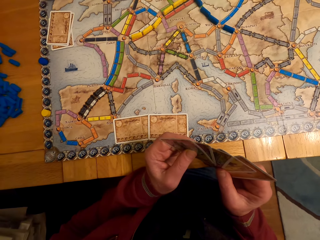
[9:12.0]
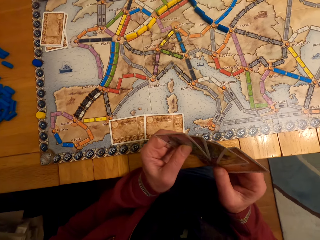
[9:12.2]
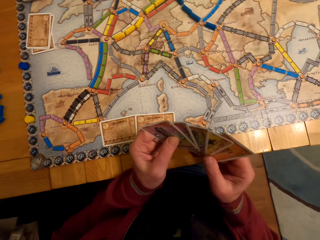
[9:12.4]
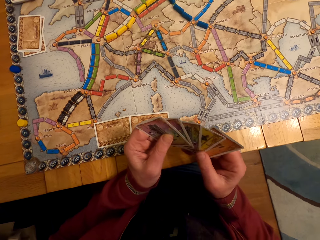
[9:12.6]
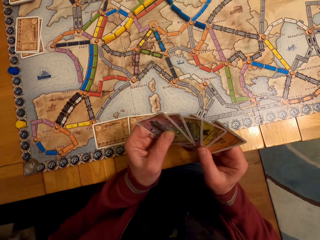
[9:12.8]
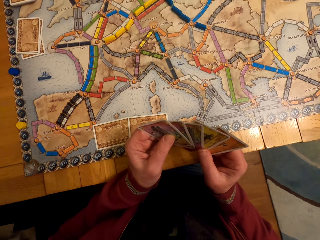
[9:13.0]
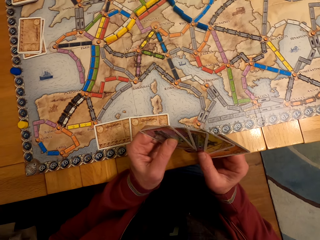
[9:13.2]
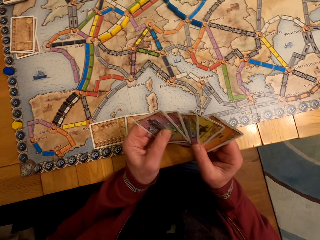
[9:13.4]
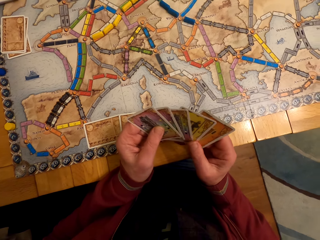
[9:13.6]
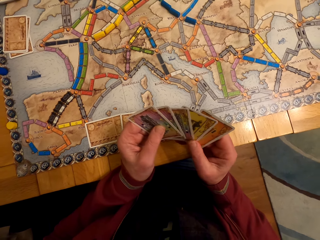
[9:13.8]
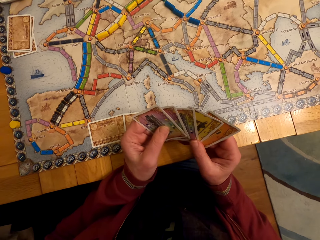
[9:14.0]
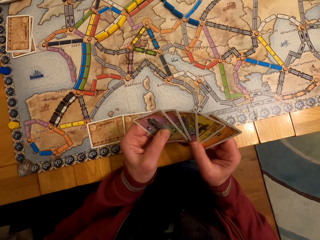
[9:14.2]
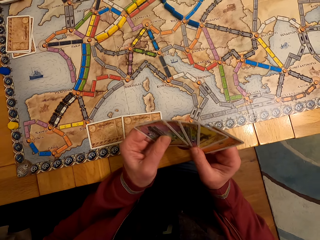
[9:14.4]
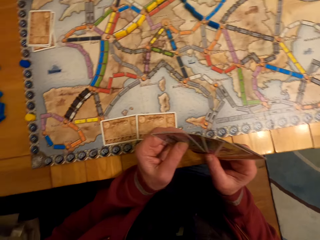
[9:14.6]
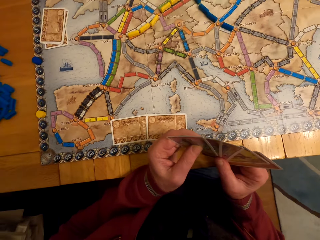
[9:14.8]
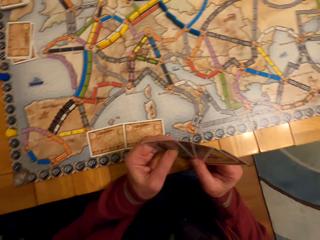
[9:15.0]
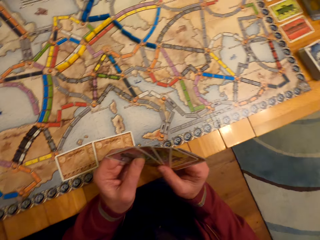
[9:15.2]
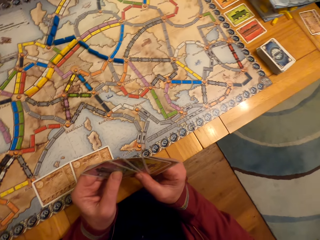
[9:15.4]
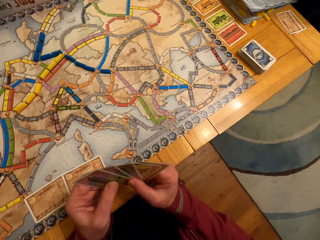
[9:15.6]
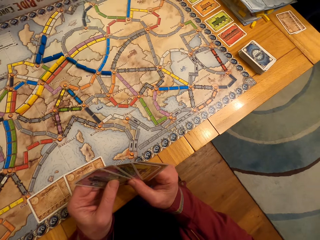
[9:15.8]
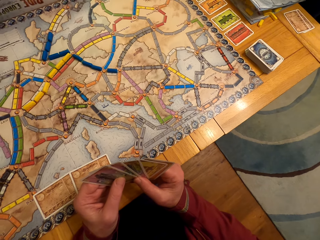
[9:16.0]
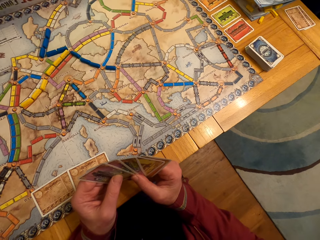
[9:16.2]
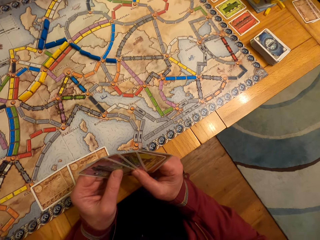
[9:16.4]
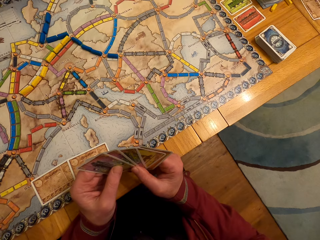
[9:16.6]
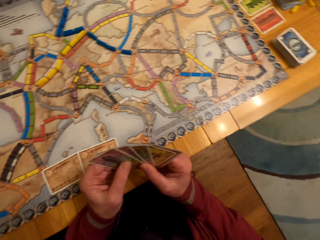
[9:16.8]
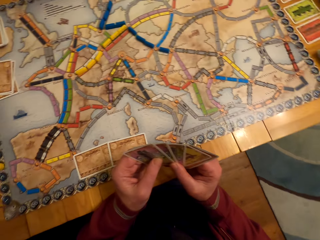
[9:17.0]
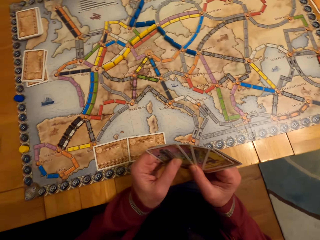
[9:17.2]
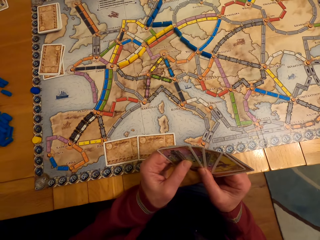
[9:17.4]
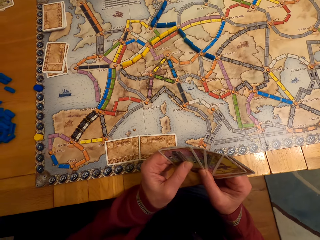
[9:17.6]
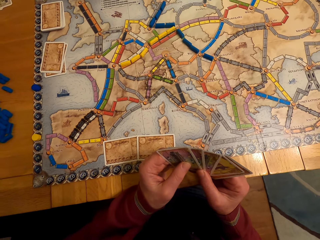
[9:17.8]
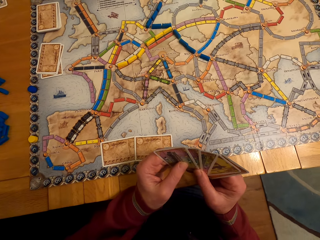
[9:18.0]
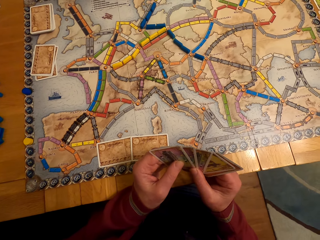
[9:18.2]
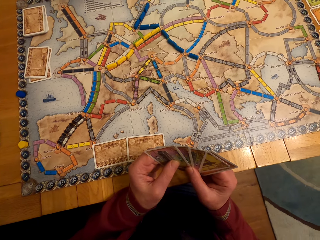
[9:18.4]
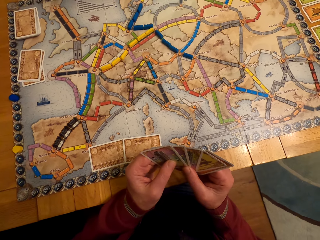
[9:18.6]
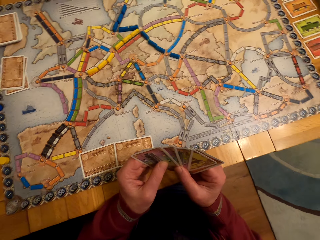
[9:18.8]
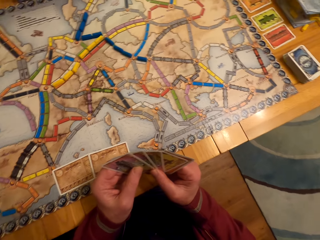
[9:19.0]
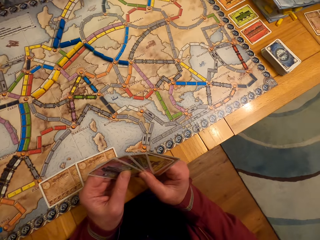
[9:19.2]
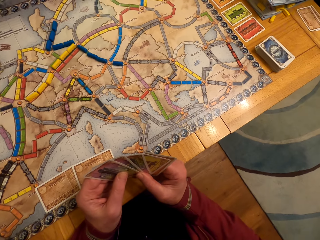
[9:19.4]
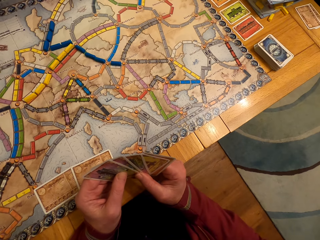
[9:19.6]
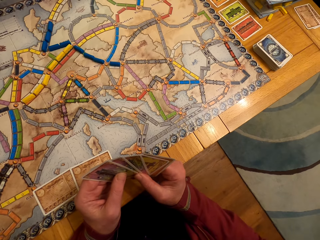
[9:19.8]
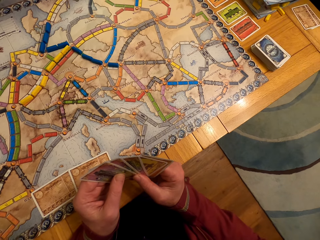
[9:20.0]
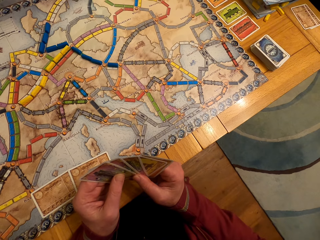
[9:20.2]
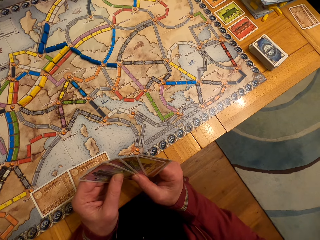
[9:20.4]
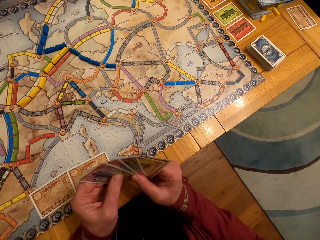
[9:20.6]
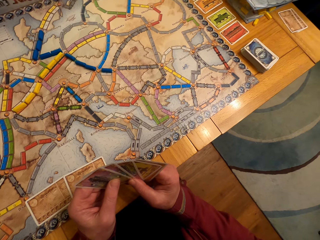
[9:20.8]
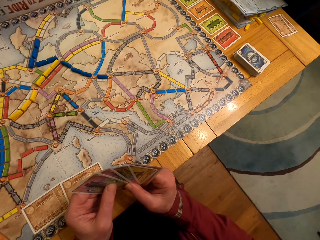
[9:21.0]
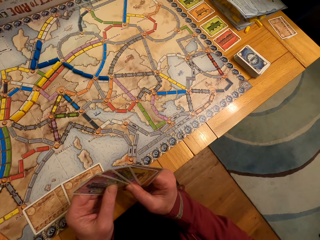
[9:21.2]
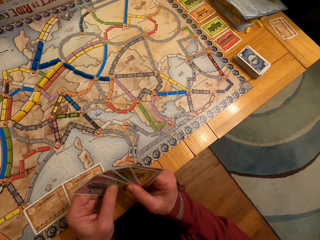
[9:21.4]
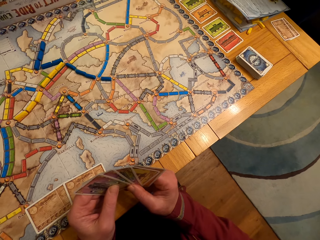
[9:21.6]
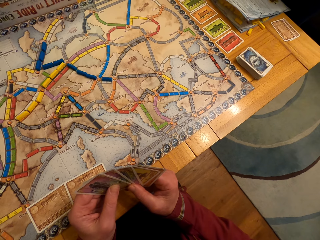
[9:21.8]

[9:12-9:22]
A lady looks around. A man looks at the cards.

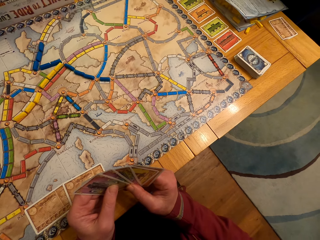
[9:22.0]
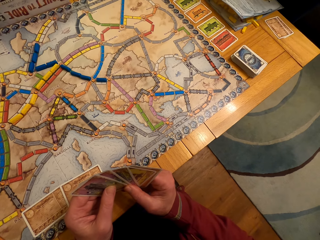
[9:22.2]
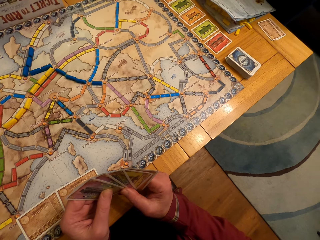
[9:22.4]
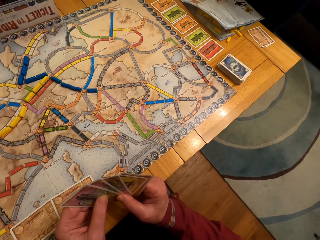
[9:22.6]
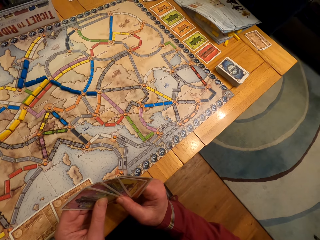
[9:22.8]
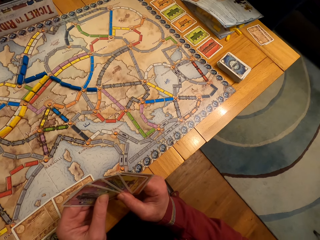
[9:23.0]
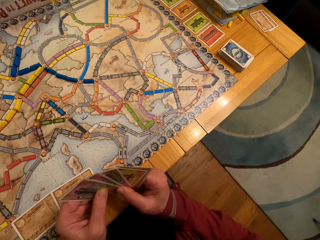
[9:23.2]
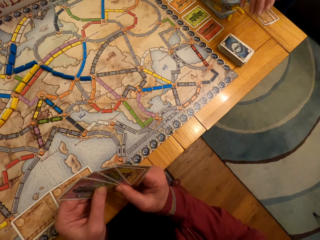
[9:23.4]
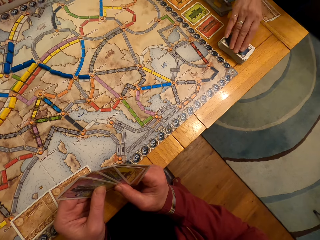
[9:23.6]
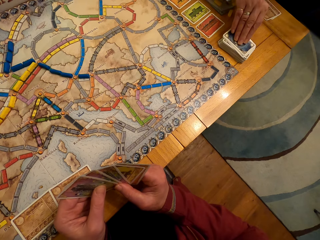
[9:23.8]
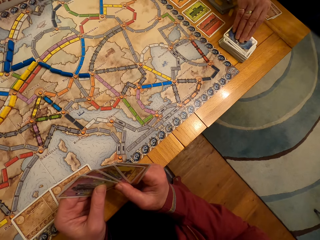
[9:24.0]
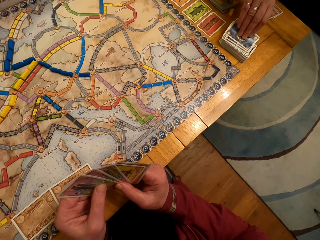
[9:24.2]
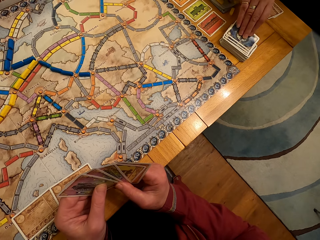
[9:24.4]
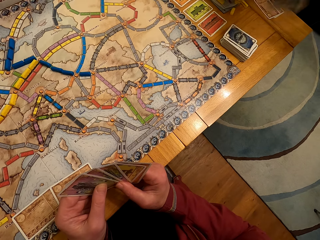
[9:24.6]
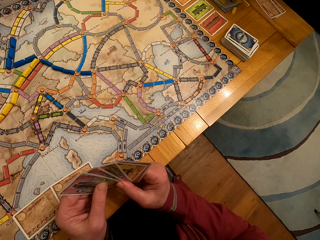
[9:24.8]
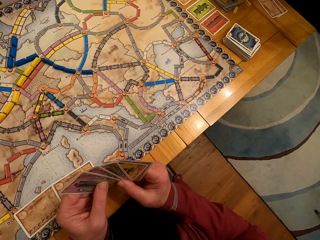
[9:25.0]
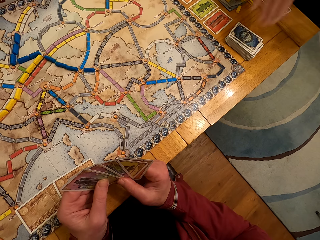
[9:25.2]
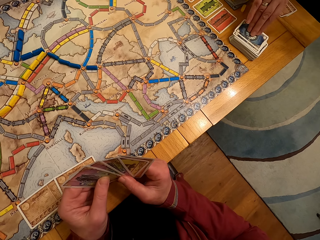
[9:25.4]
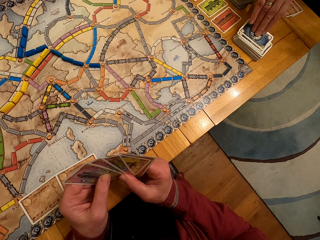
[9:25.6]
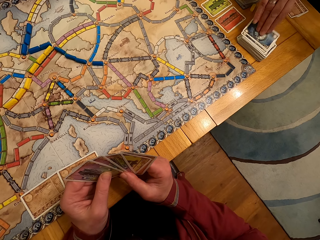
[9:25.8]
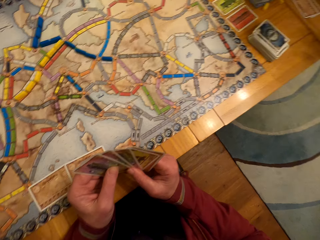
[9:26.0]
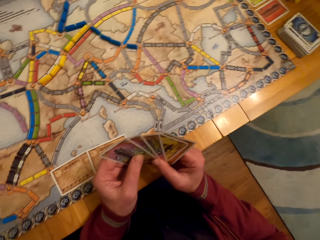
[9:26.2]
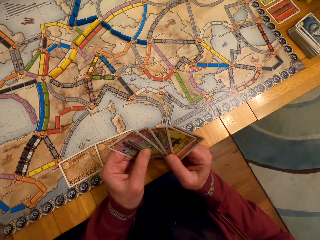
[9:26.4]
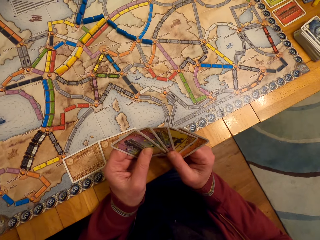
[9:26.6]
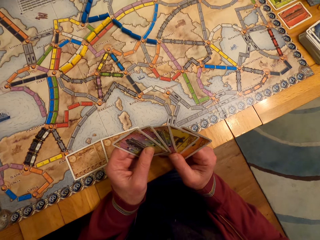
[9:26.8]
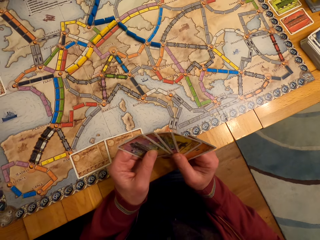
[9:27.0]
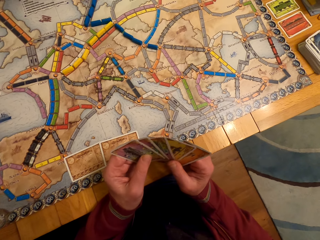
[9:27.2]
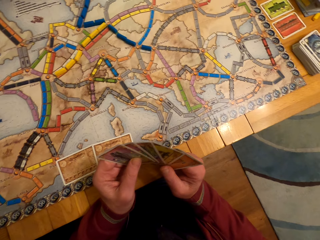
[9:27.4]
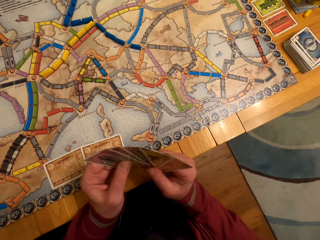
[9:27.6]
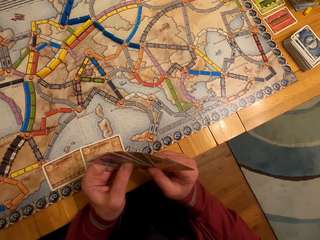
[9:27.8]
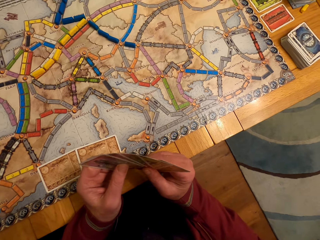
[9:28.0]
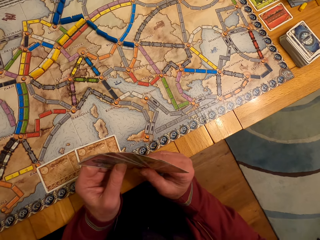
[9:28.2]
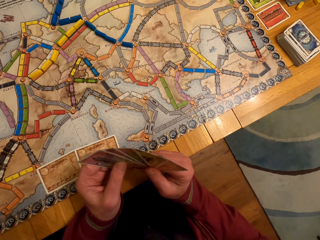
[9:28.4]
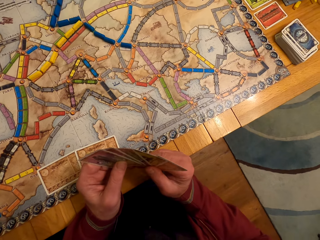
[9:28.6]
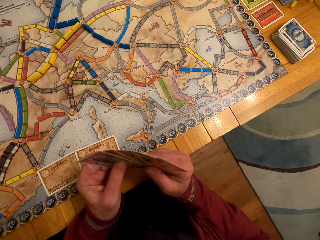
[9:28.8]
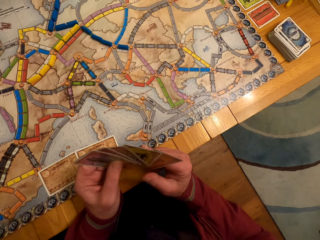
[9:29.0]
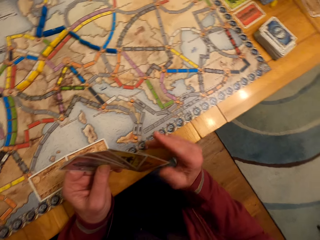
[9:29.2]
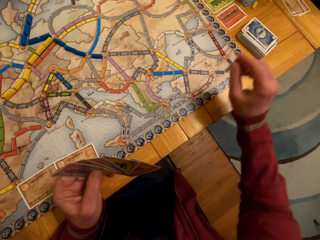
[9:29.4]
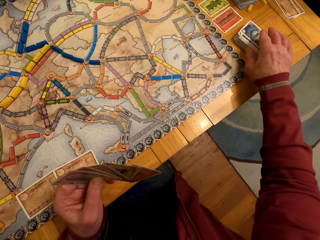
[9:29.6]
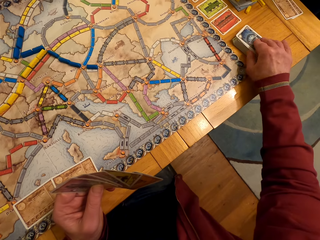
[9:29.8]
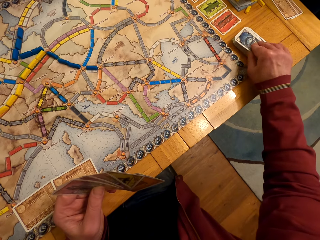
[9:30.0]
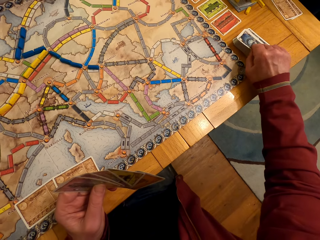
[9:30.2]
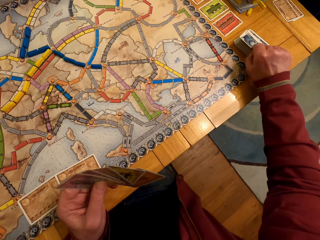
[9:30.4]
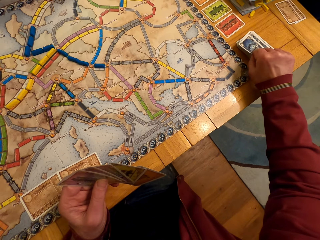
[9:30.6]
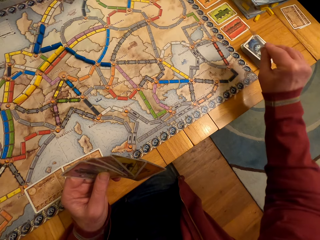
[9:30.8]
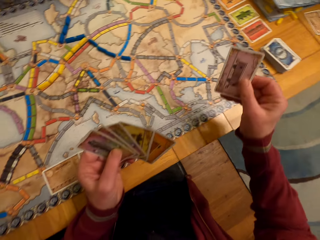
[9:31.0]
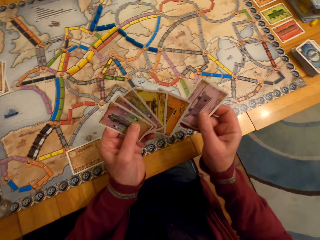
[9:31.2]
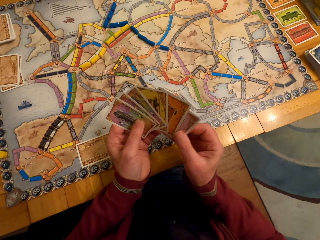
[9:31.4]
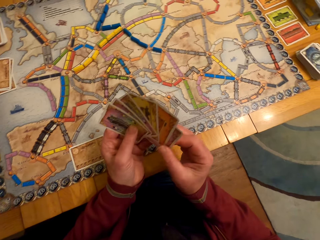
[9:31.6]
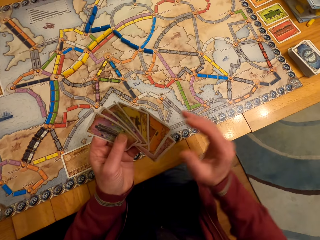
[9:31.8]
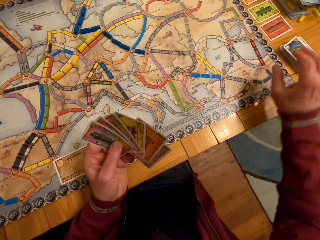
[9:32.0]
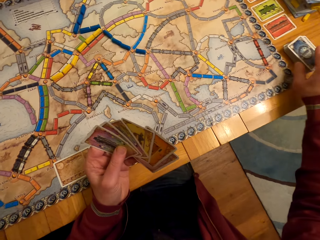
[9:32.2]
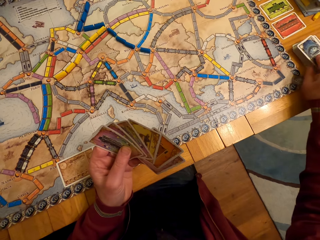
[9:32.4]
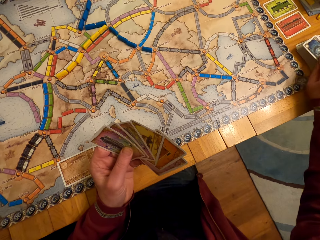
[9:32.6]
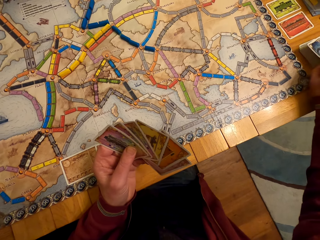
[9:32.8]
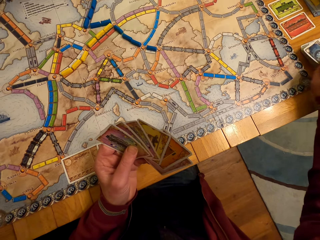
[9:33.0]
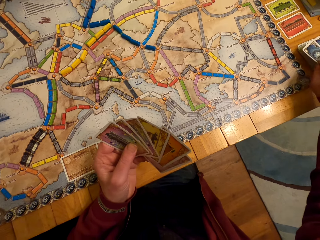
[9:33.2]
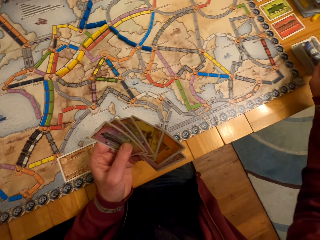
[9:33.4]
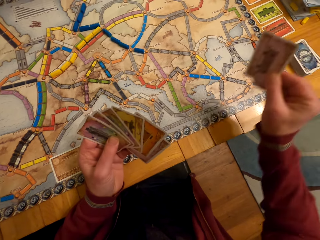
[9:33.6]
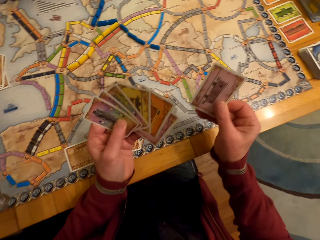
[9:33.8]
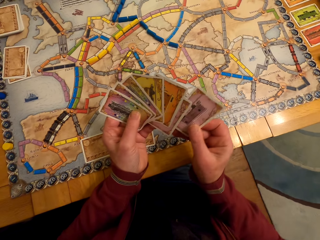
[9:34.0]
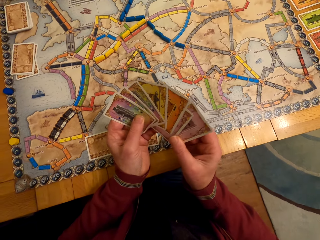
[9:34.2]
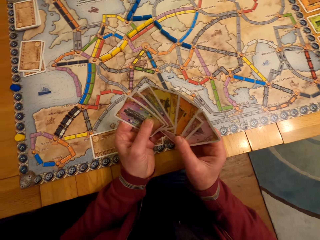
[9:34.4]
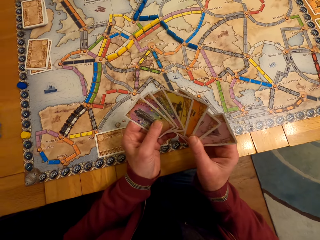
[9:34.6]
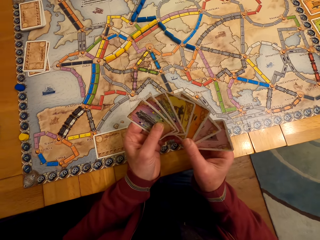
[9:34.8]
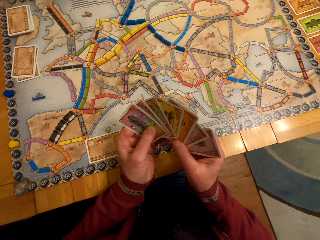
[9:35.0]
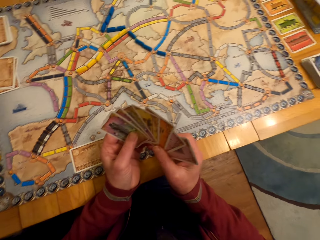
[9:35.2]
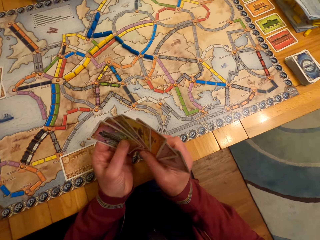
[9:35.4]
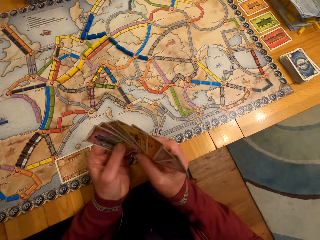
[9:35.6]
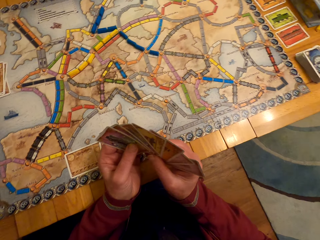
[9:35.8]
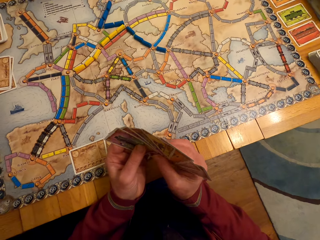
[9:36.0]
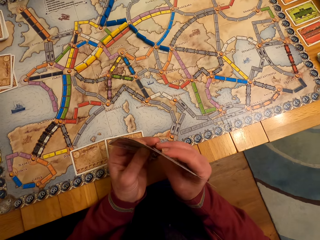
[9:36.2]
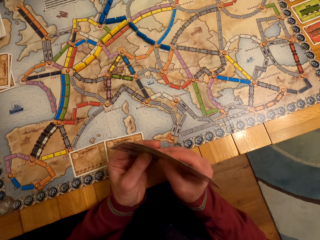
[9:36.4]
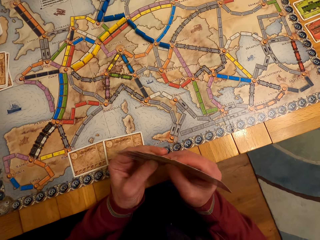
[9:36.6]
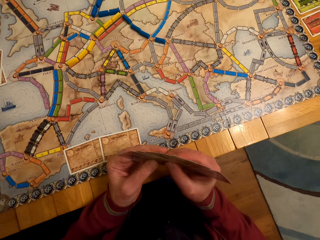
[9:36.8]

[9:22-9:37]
A lady picks the card. The camera wearer picks a board game card from the table. The lady picks the card again. A man looks at the cards. The camera wearer picks a board game card from the table. The man picks the card and passes the card to the left hand. The man picks the card. The camera wearer picks a board game card from the table with his right hand. The man passes the card to the left hand and looks at the cards.
